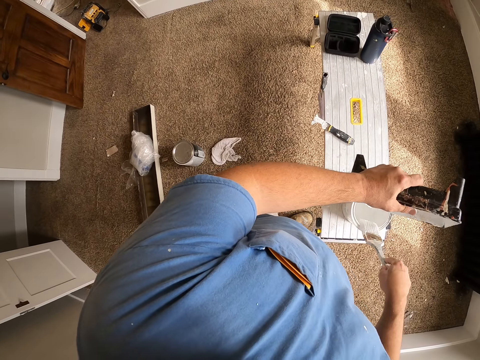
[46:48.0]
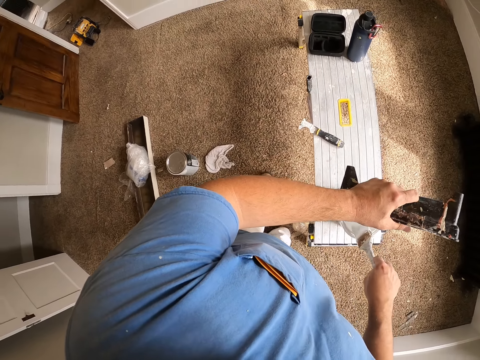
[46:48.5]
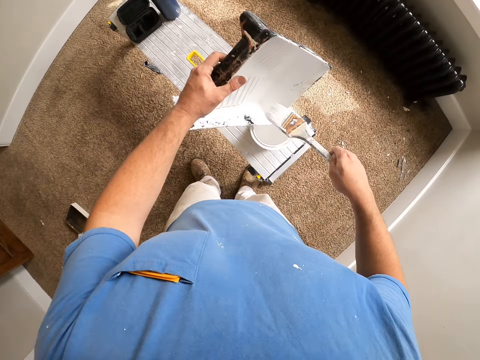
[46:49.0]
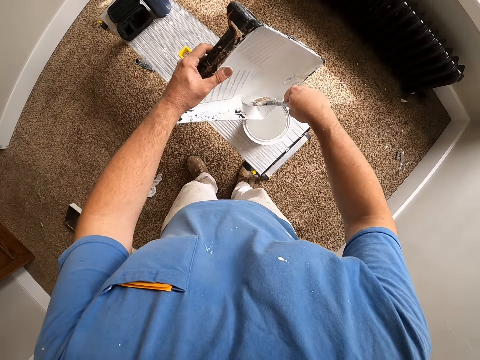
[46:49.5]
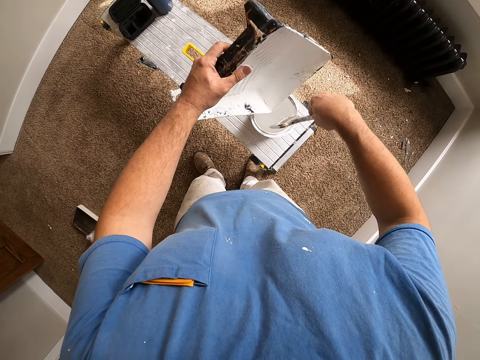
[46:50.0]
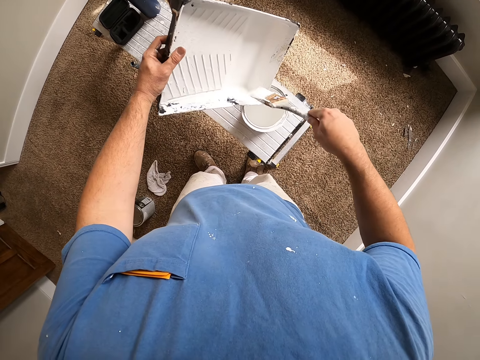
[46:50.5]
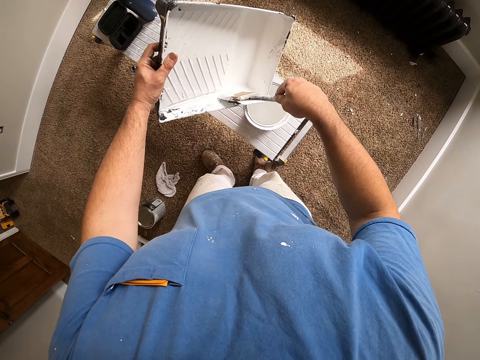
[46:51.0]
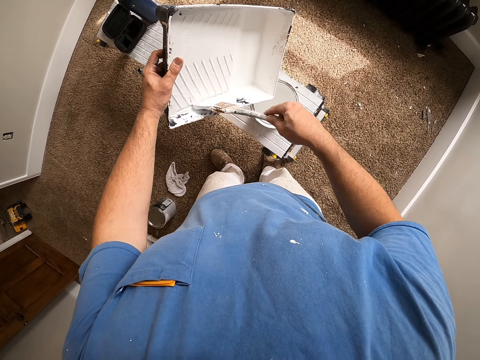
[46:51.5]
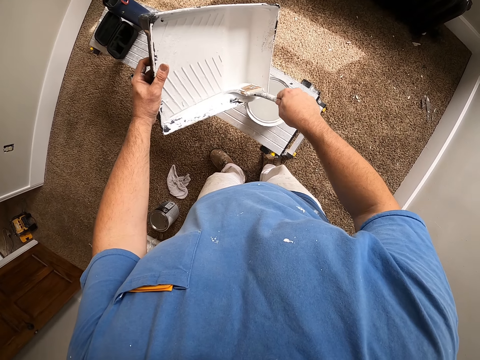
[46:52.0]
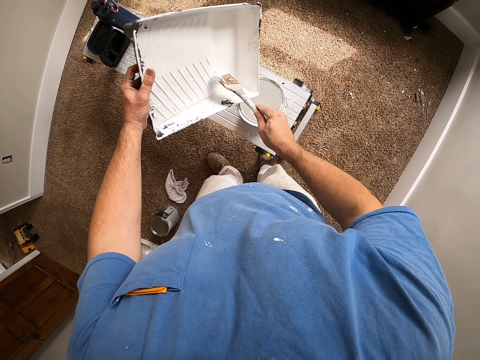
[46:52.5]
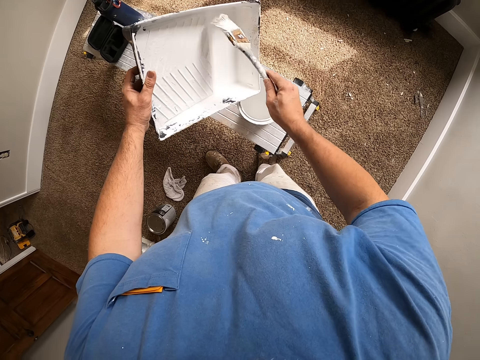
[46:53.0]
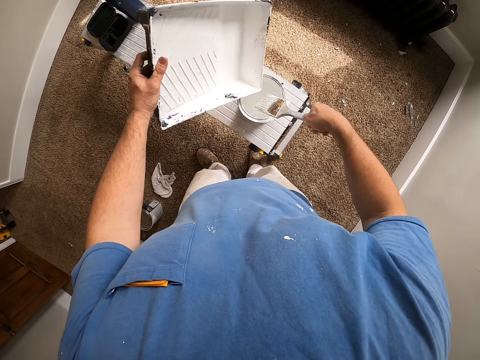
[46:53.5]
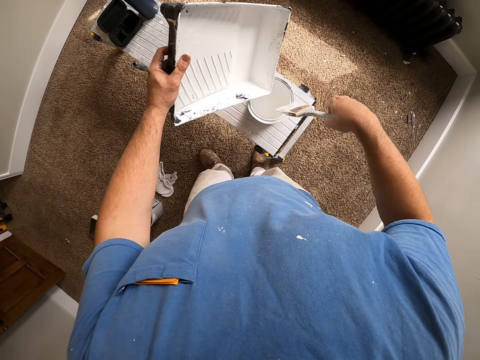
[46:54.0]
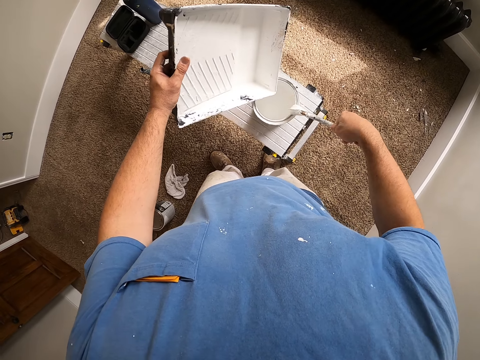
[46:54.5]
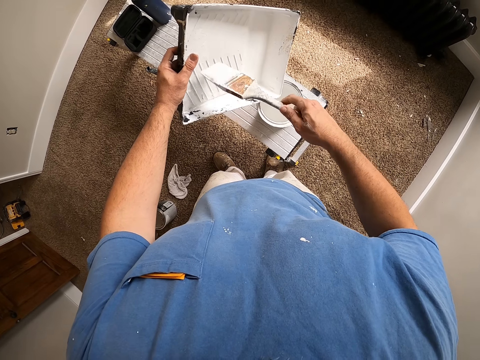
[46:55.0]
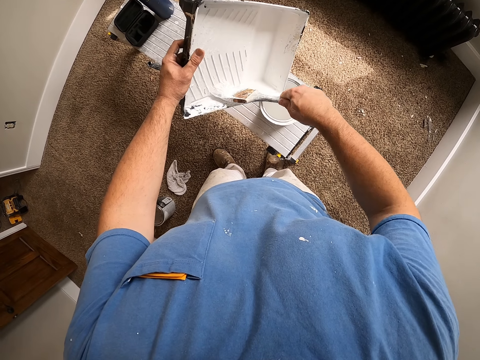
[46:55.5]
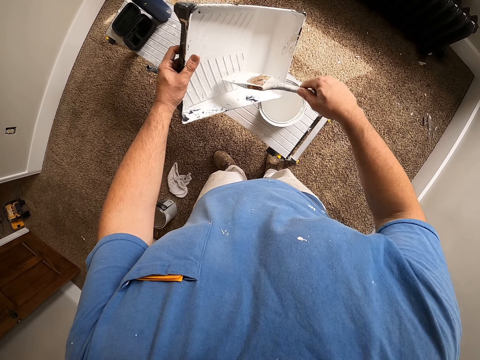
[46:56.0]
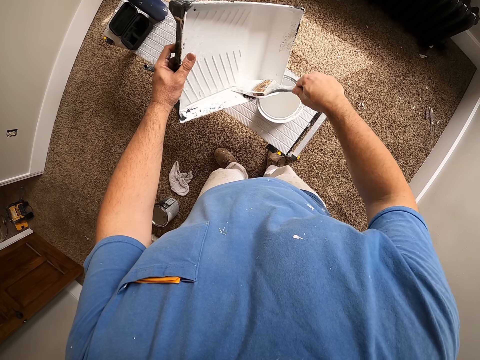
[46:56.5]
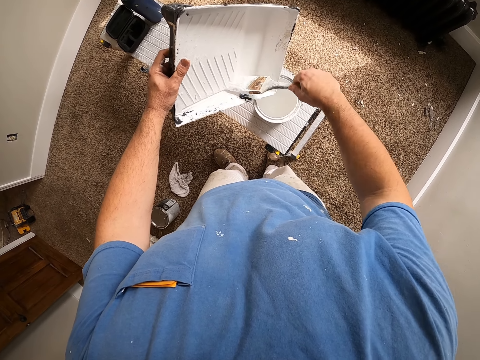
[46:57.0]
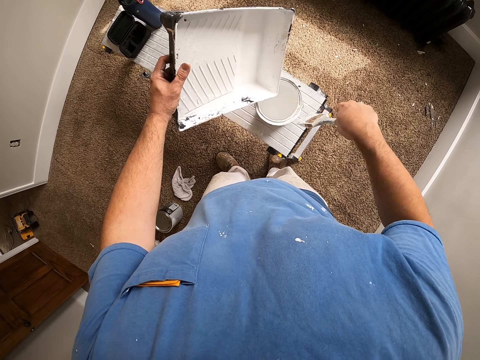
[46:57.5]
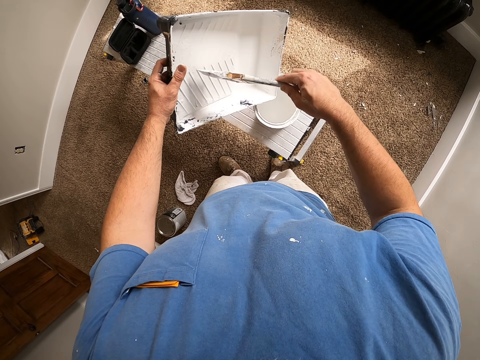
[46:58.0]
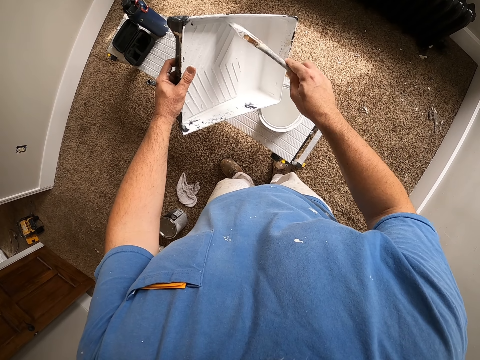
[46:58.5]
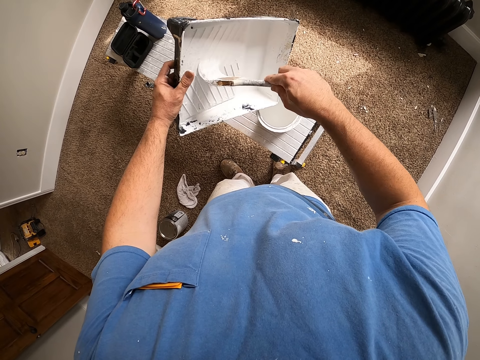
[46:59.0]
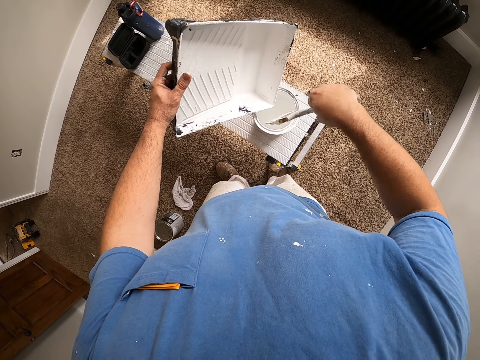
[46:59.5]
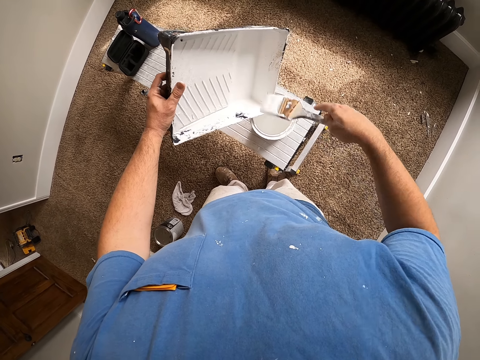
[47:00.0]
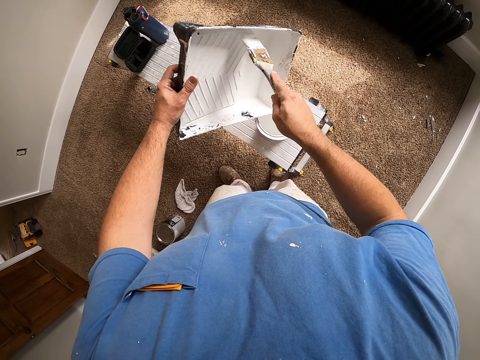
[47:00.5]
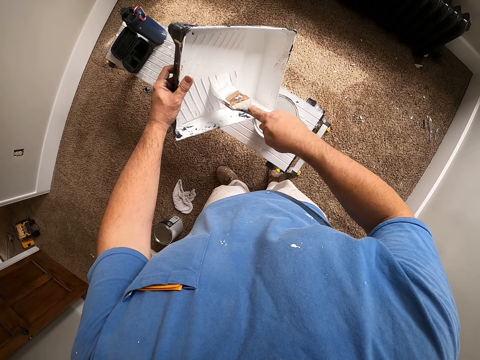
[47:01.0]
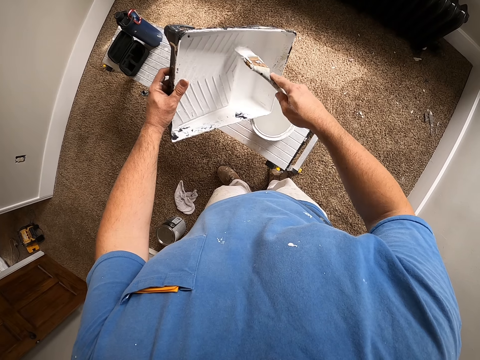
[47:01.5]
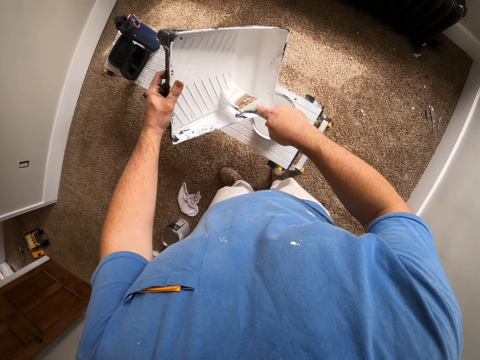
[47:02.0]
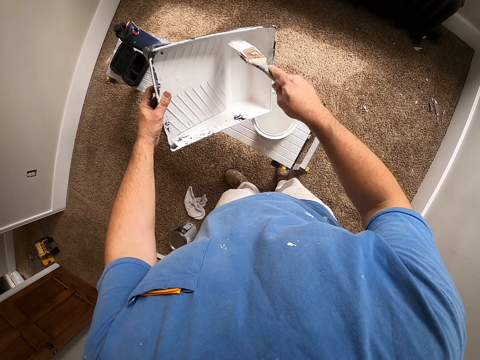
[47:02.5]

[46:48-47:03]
The camera wearer wipes the brush with a container. They wipe the container with the brush. They wipe the brush with the container. They wipe the container with the brush. They wipe the brush with the container. They wipe the container with the brush. They wipe the brush with the container. They wipe the container with the brush.

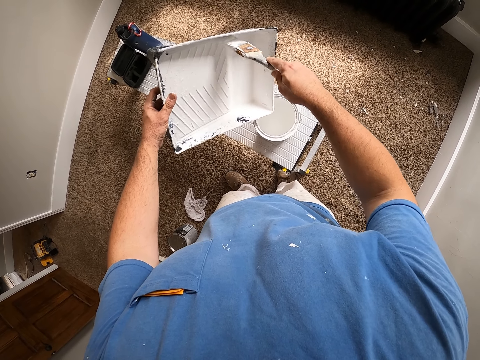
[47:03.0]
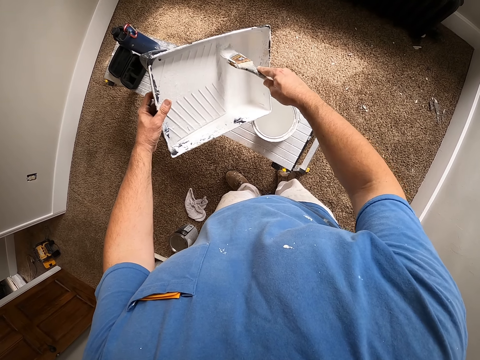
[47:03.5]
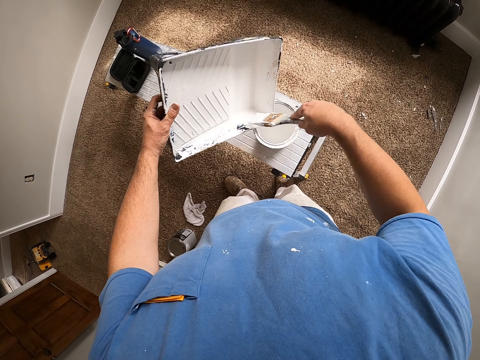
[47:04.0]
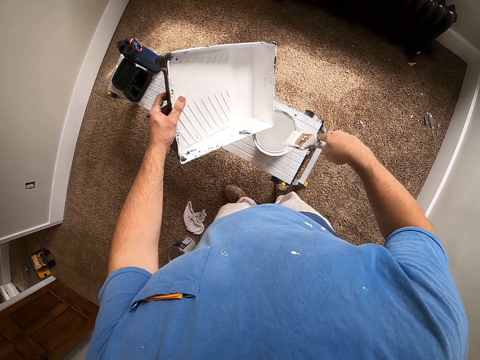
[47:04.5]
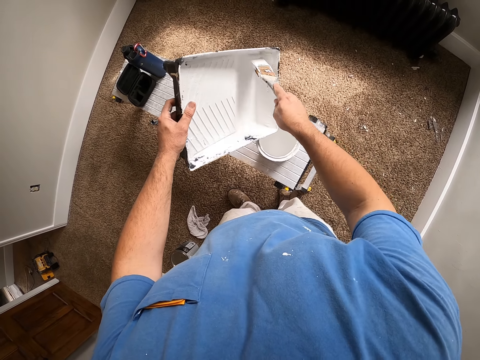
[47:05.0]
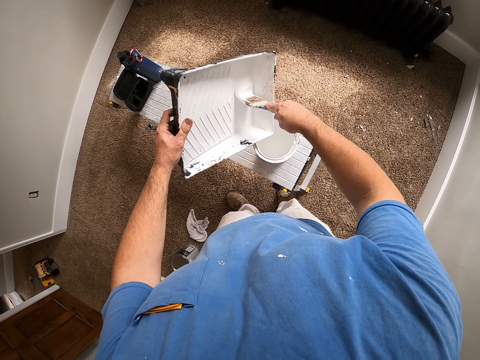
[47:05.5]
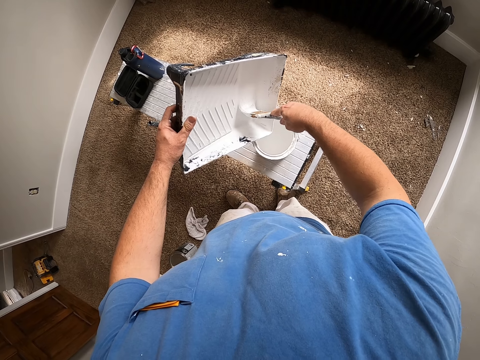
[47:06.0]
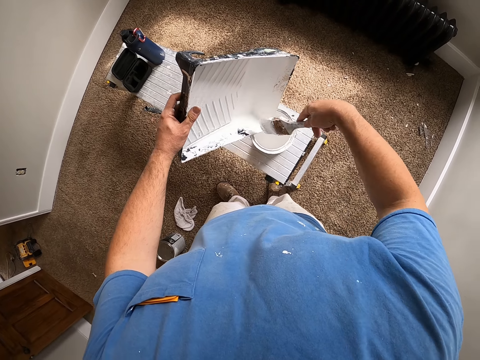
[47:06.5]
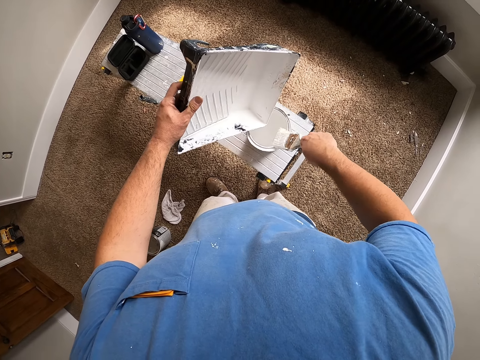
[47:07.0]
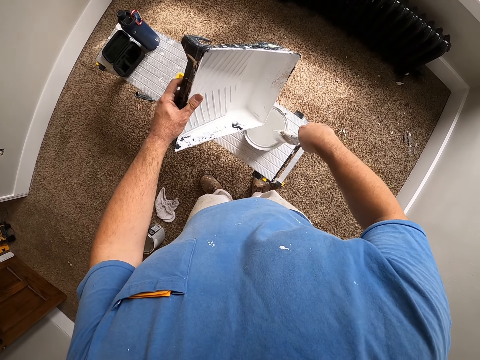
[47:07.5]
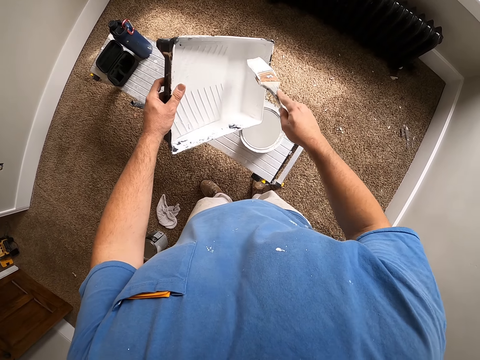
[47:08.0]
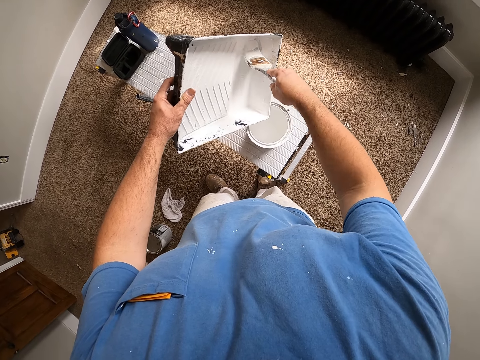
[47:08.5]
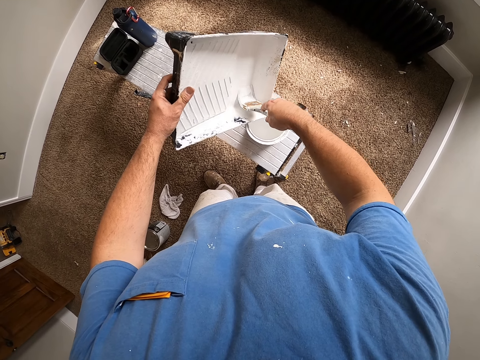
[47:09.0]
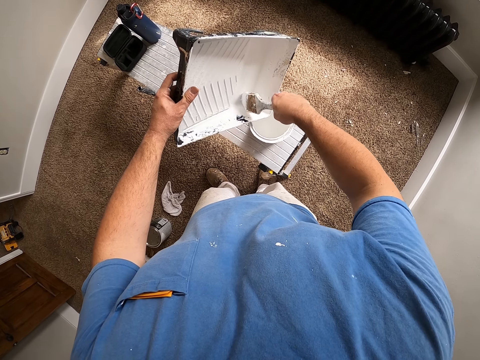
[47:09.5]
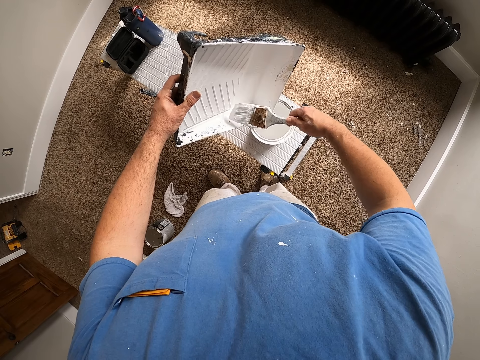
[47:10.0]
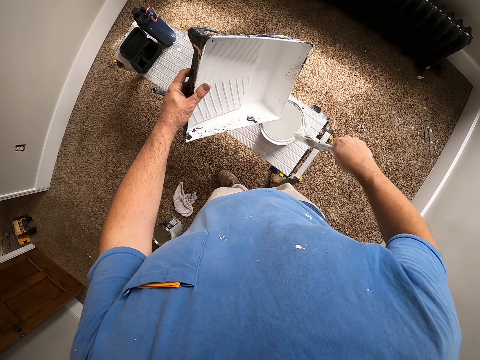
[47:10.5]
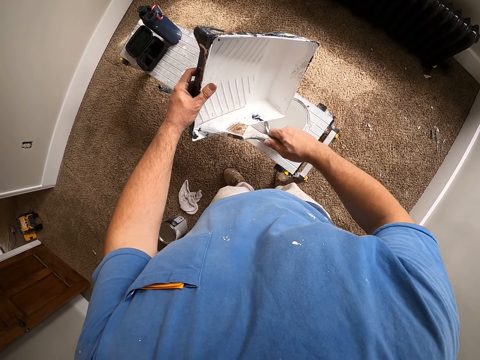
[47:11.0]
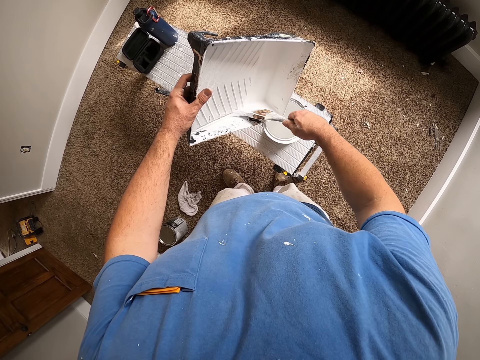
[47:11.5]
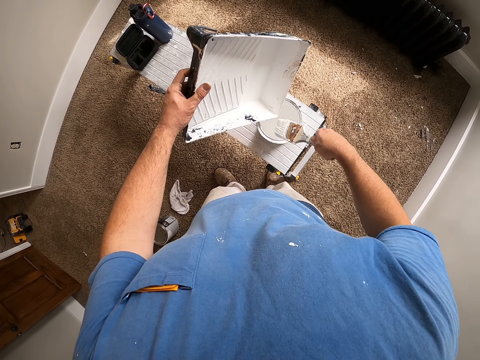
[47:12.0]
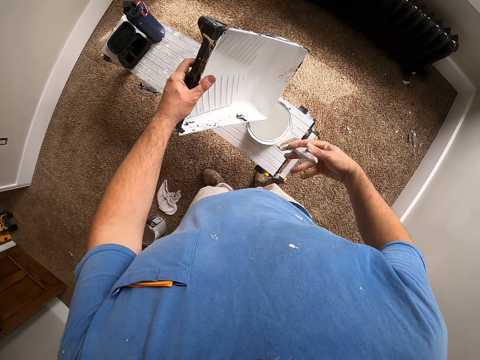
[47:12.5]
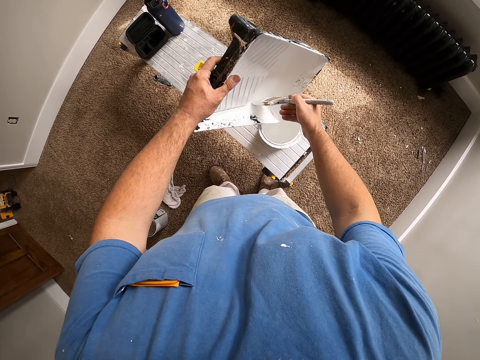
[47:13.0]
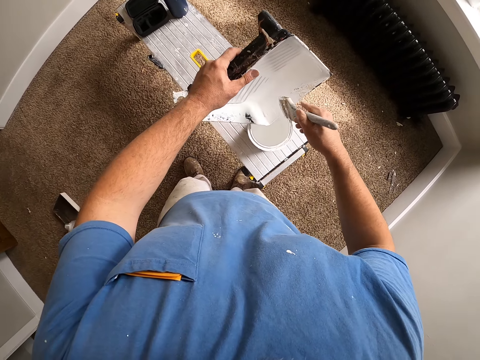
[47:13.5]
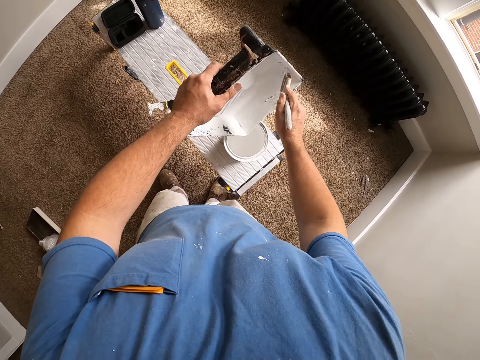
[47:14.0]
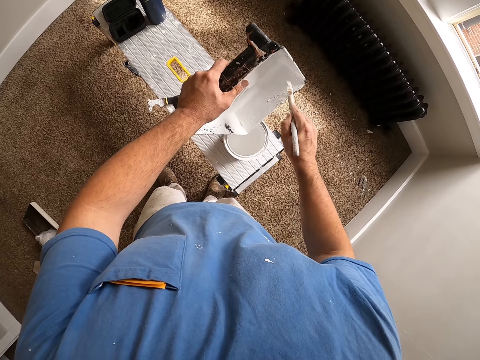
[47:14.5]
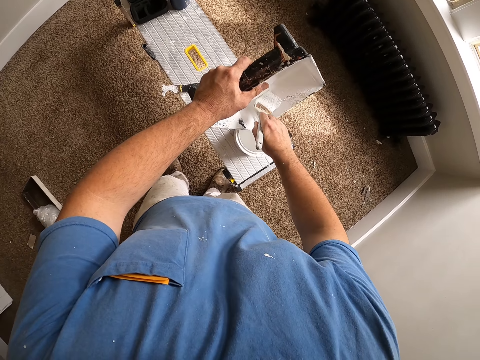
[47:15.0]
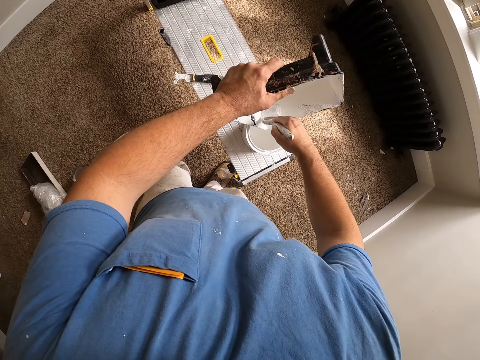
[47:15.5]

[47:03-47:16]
The camera wearer wipes the brush with a container. They wipe the container with the brush. They wipe the brush with the container. They wipe the container with the brush. They wipe the brush with the container. They wipe the container with the brush. They wipe the brush with the container. They wipe the container with the brush.
